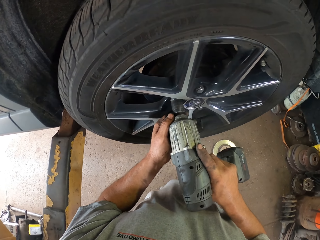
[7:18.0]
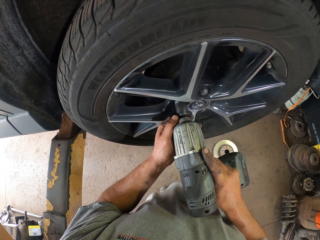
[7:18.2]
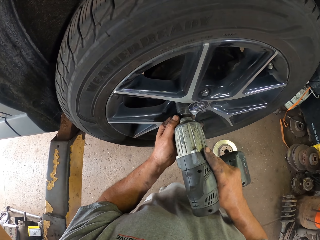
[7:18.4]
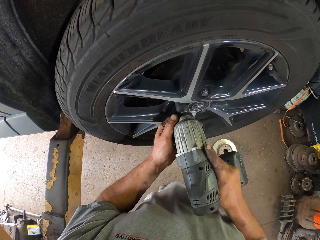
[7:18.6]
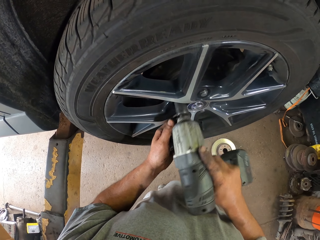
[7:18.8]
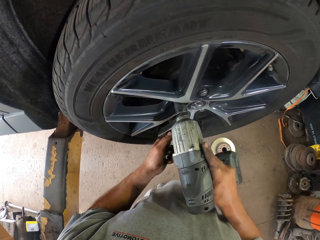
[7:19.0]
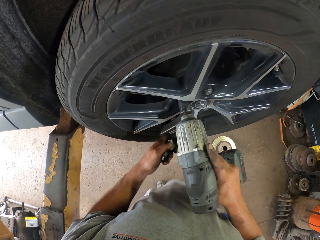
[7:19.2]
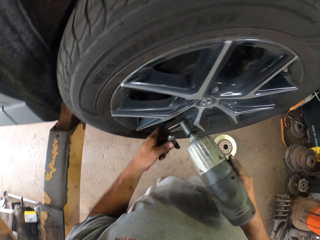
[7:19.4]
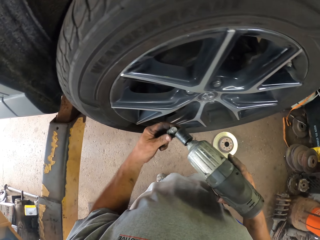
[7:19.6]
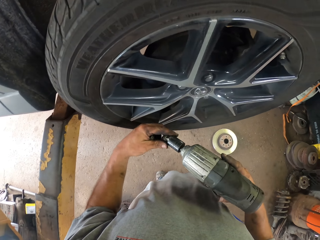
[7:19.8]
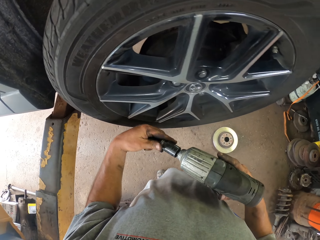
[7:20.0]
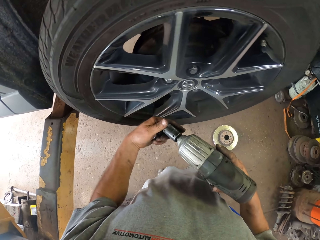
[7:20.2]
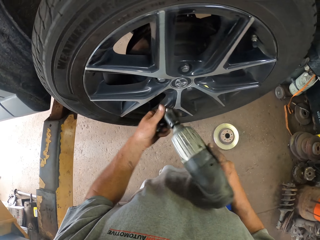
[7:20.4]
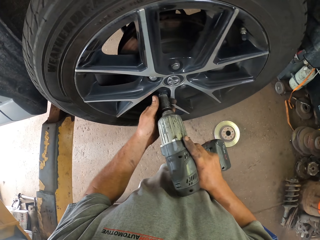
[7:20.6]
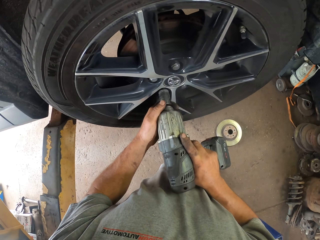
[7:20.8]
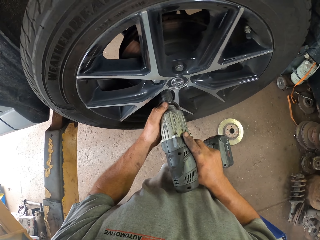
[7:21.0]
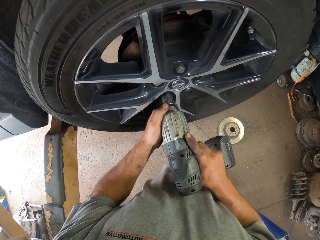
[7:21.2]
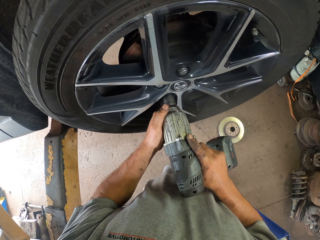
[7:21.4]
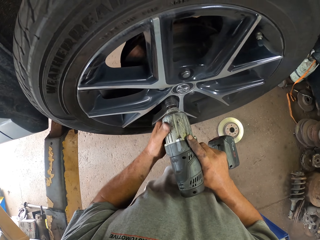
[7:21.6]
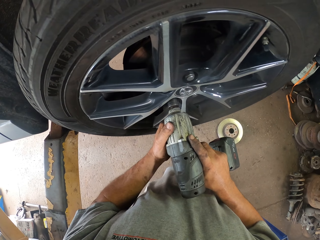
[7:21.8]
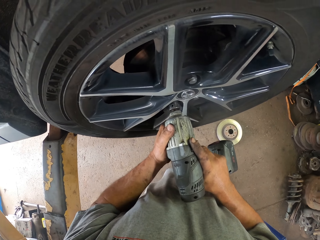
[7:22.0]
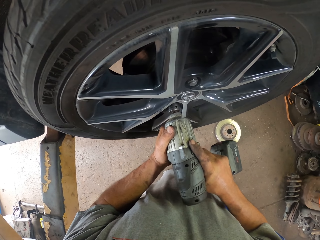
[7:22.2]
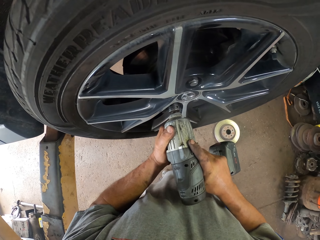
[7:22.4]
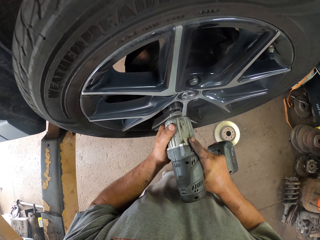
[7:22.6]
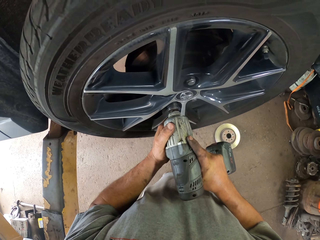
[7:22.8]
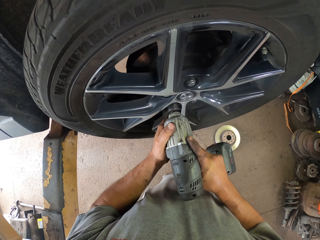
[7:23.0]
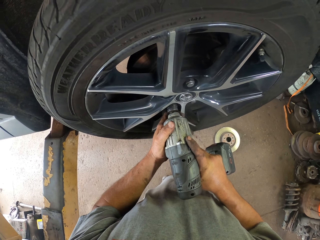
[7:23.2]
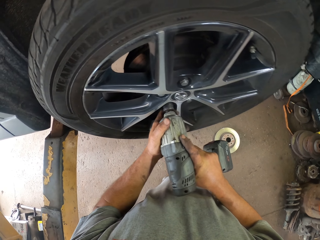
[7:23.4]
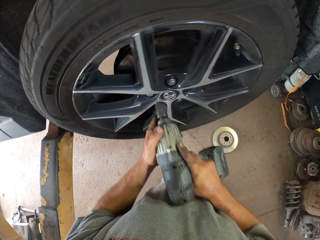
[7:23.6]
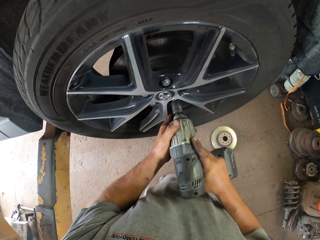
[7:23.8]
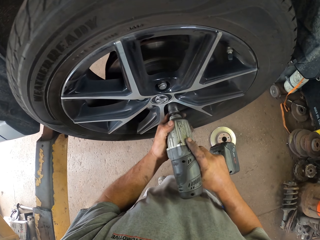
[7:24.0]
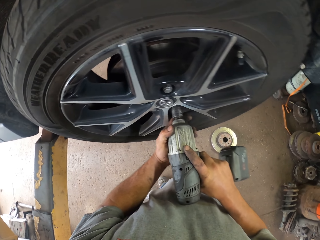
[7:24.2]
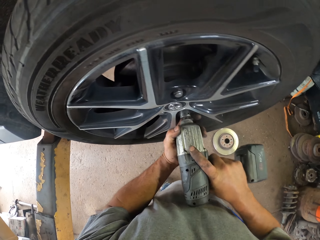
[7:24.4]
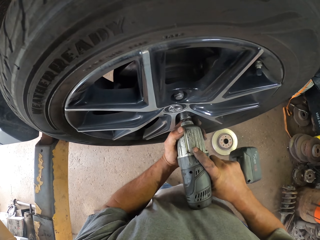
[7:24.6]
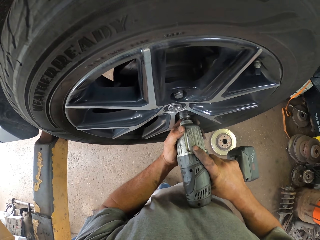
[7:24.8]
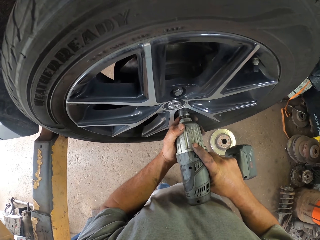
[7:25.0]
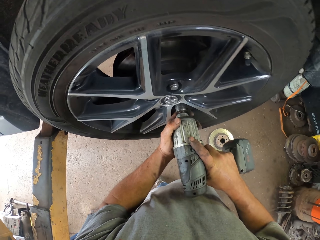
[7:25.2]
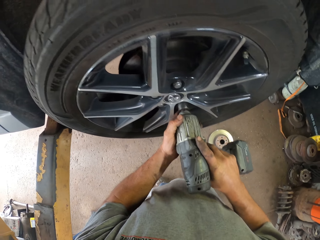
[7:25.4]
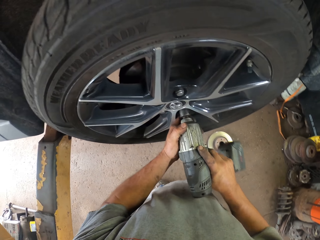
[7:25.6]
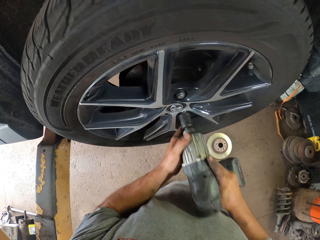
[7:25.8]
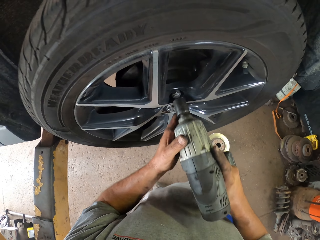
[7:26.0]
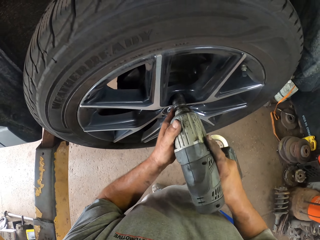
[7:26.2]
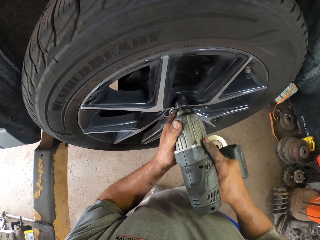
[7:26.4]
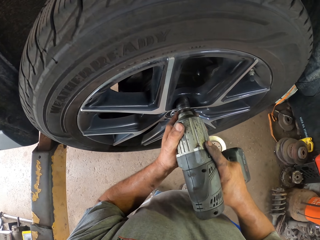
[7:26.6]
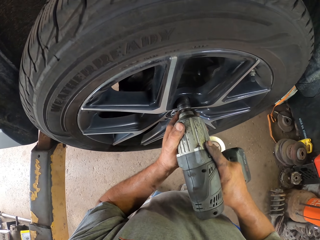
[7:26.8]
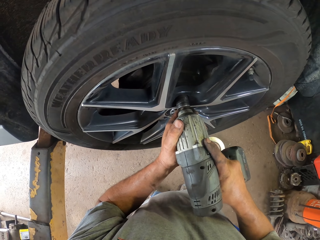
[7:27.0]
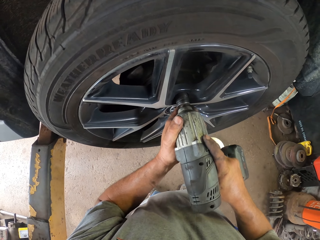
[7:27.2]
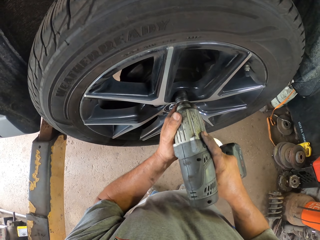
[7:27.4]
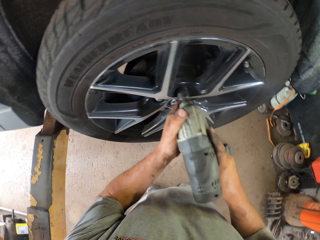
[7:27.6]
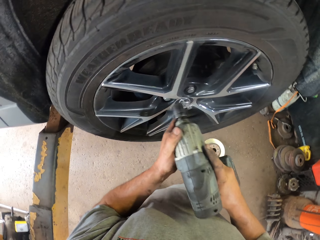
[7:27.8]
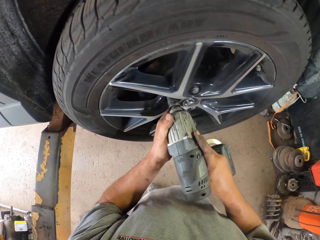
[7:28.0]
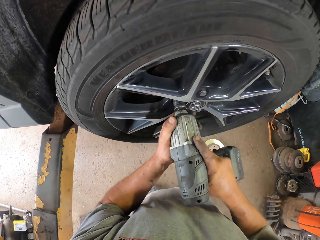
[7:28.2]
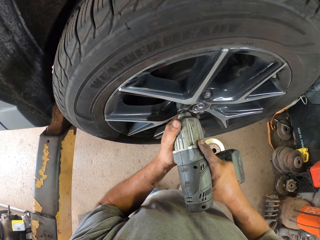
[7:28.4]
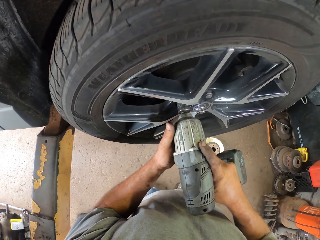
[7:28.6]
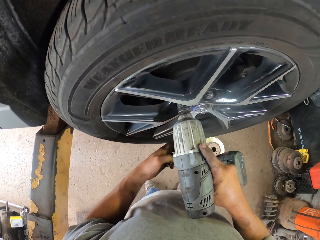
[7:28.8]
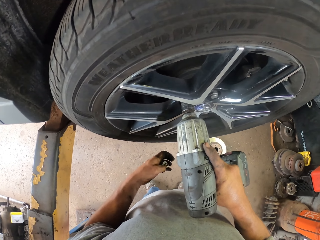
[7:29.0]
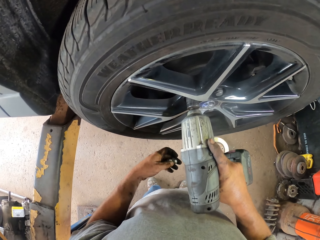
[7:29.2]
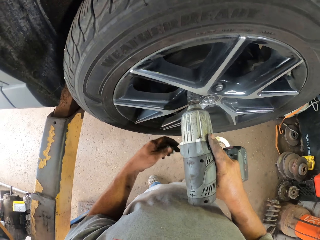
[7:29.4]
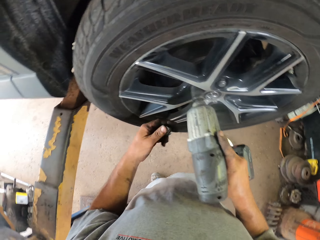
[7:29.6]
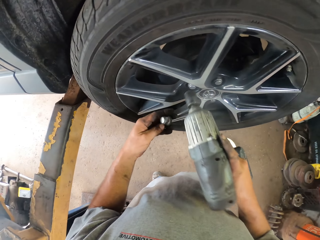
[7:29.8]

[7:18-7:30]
The camera wearer tightens the nuts to the wheel hub. They put a nut on the drill. They tighten the nuts to the wheel hub. They tighten the nuts. They tighten the nuts again.

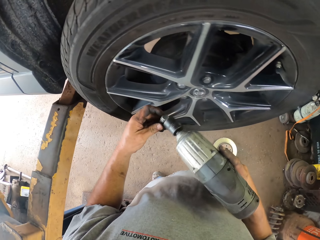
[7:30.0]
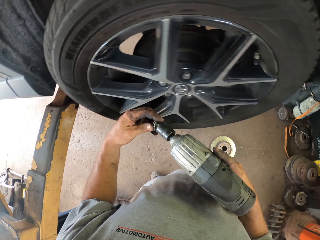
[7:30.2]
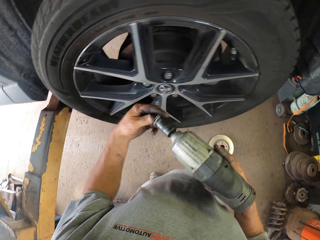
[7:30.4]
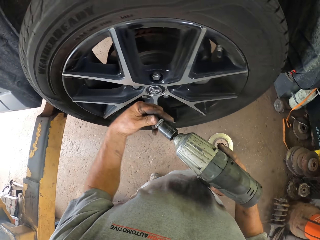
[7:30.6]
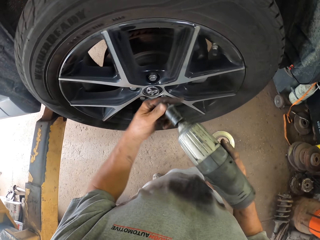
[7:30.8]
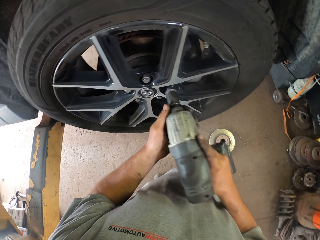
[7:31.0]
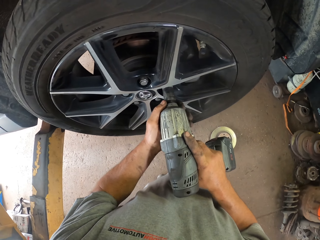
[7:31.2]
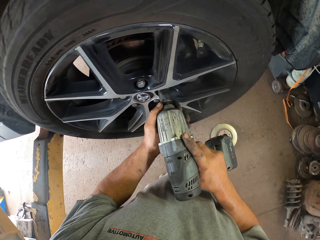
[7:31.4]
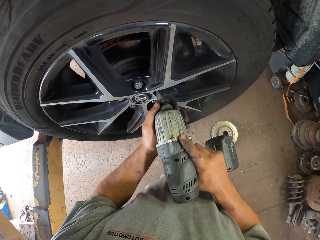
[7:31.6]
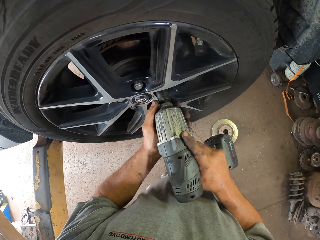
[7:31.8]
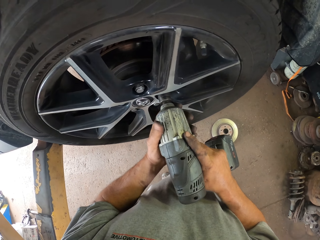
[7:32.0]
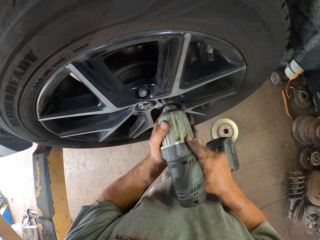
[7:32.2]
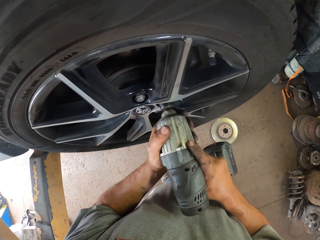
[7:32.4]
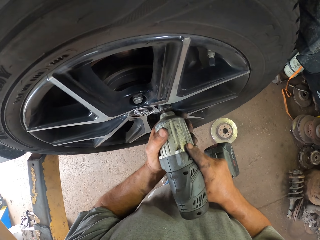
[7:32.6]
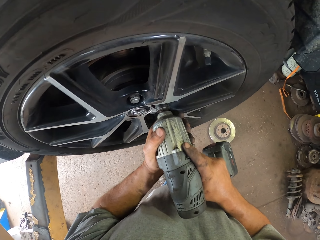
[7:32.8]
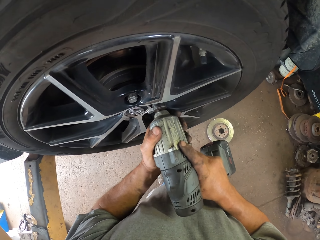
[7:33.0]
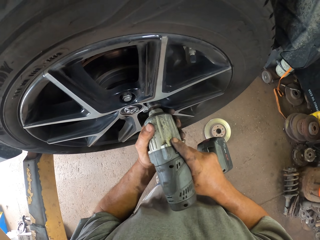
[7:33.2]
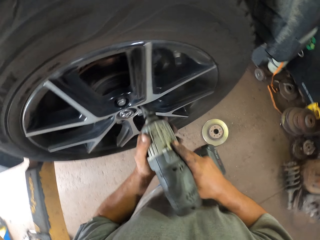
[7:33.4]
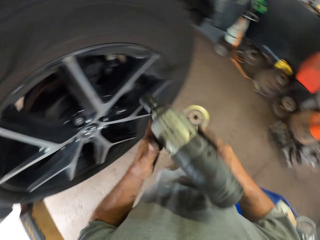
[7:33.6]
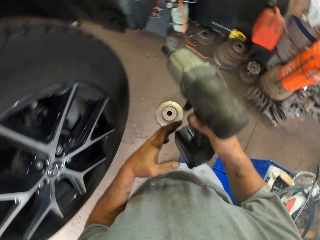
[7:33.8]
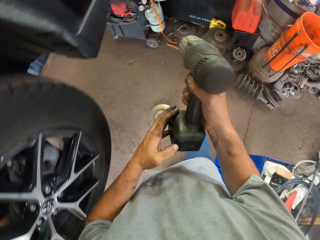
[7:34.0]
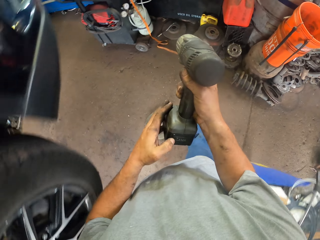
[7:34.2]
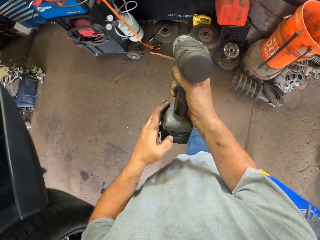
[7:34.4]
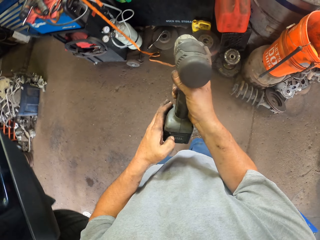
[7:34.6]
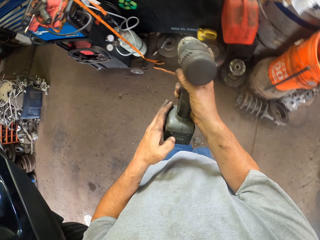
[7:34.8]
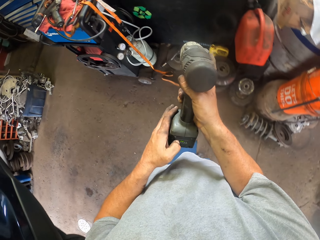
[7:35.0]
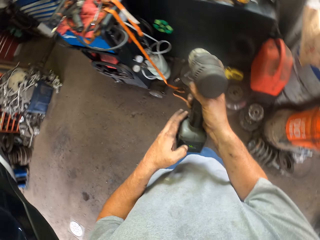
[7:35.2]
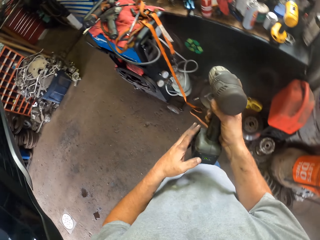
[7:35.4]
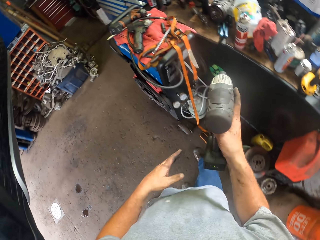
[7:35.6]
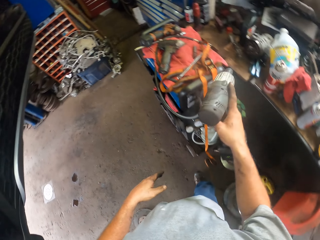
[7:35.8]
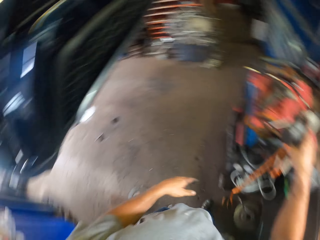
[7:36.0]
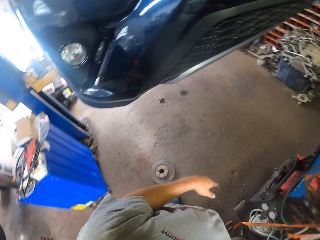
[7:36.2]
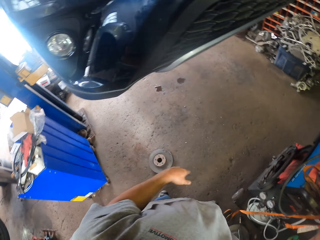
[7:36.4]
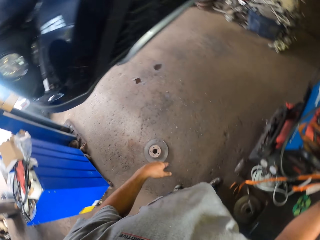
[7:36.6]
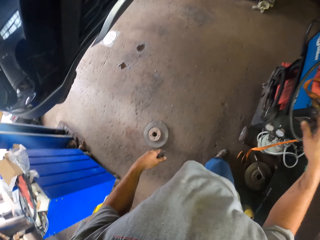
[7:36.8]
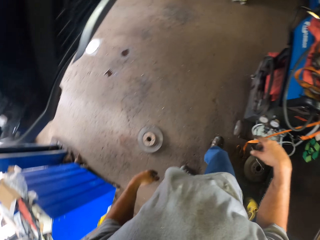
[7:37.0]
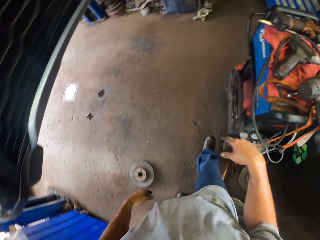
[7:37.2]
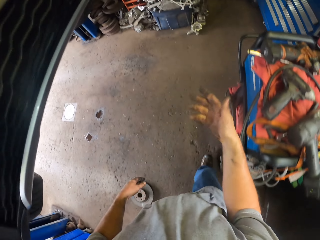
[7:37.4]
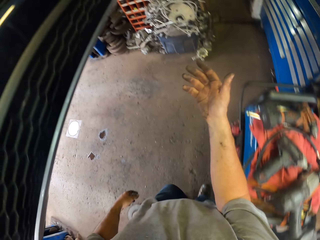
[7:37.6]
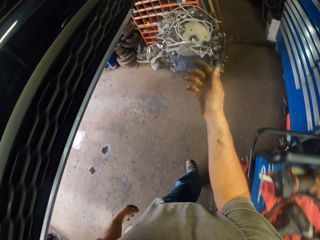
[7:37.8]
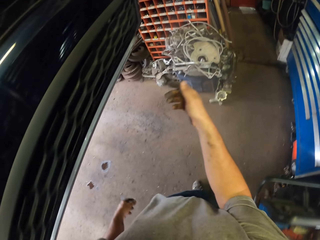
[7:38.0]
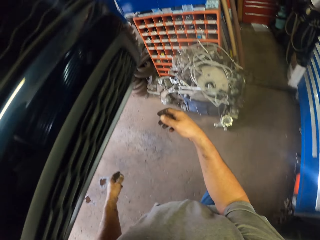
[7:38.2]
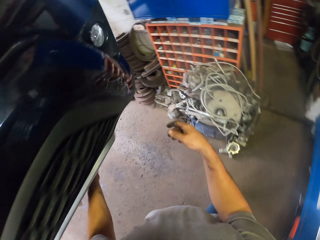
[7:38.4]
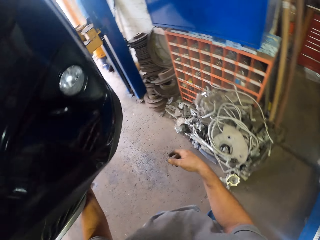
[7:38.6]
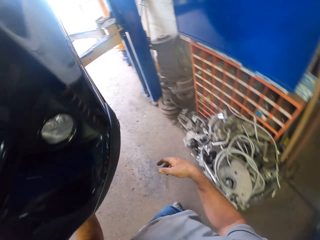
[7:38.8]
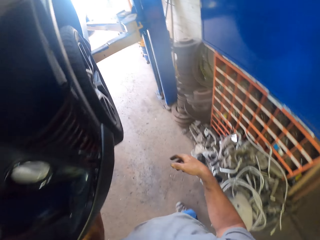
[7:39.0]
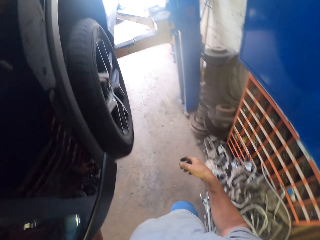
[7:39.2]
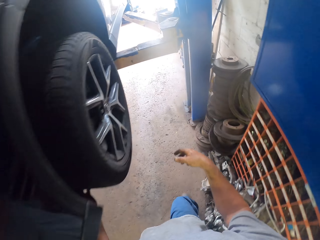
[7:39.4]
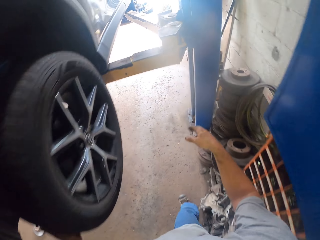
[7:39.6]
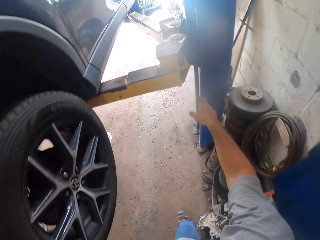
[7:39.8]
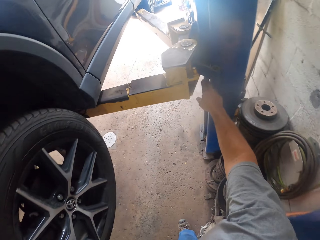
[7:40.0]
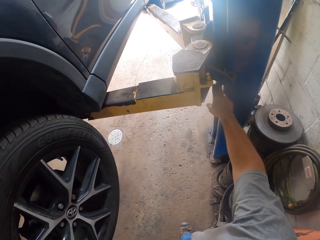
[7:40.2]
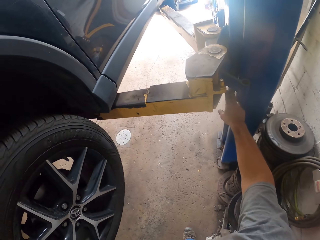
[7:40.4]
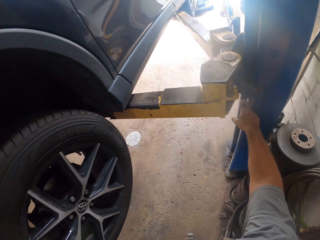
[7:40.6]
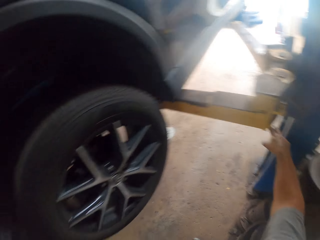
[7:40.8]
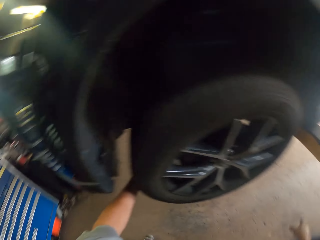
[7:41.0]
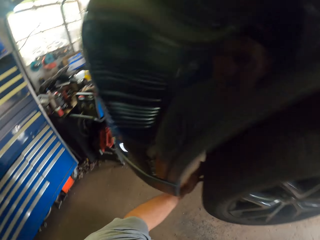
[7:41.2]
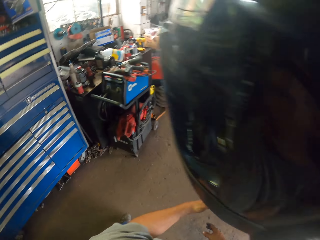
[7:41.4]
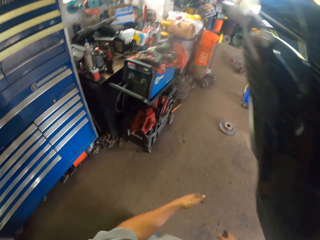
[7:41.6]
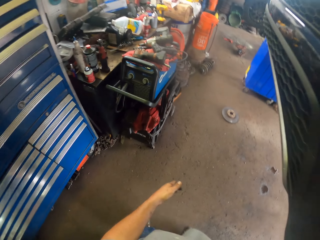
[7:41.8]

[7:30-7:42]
The camera wearer puts a nut on the drill. They tighten the nuts to the wheel hub. They turn off the drill. They drop the drill. They walk around. They touch the metal.
